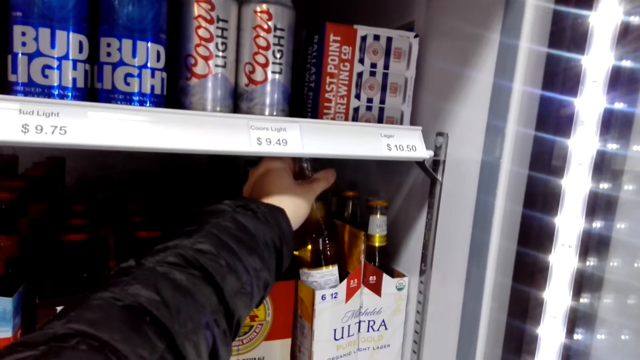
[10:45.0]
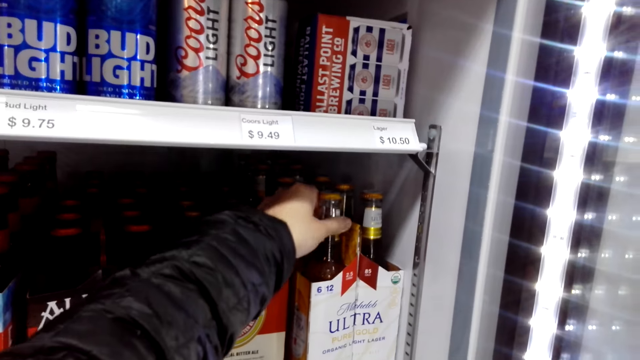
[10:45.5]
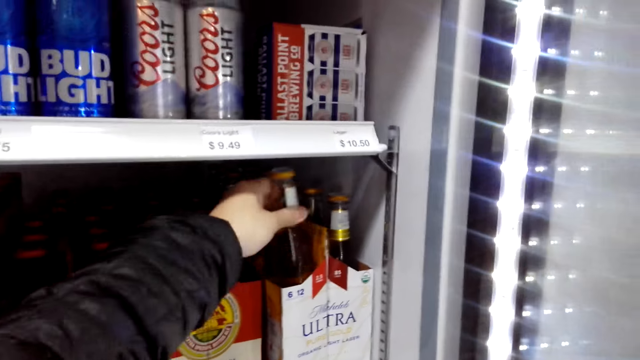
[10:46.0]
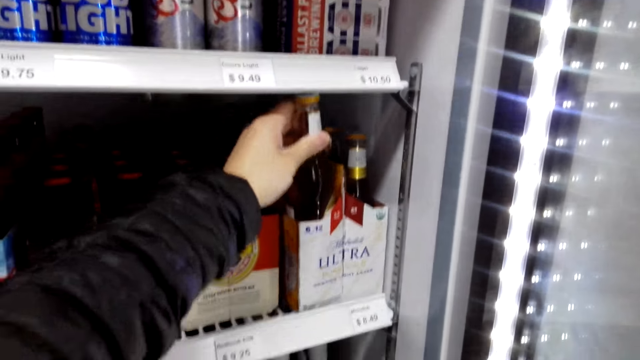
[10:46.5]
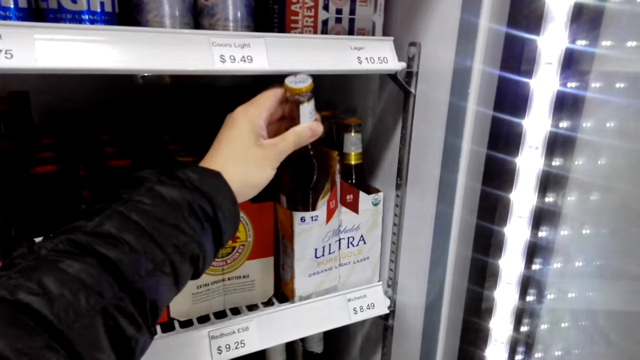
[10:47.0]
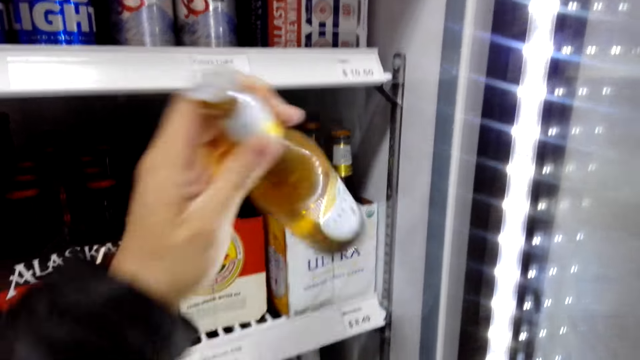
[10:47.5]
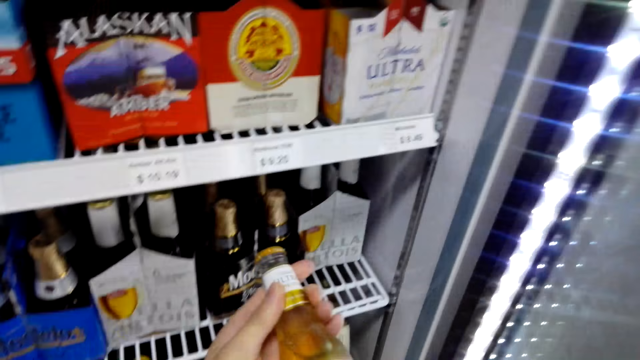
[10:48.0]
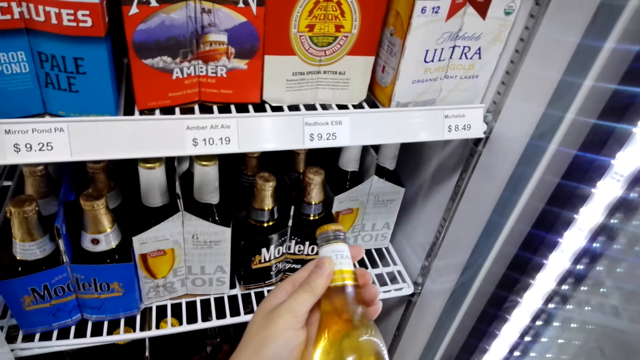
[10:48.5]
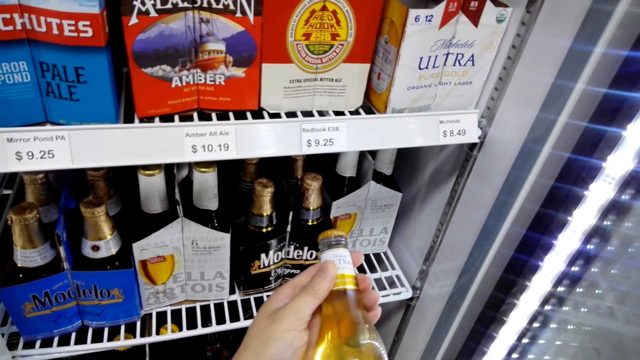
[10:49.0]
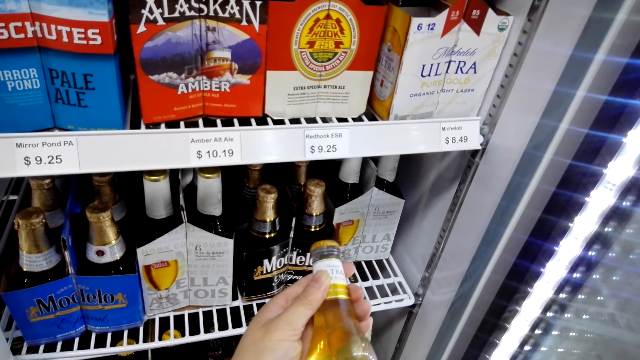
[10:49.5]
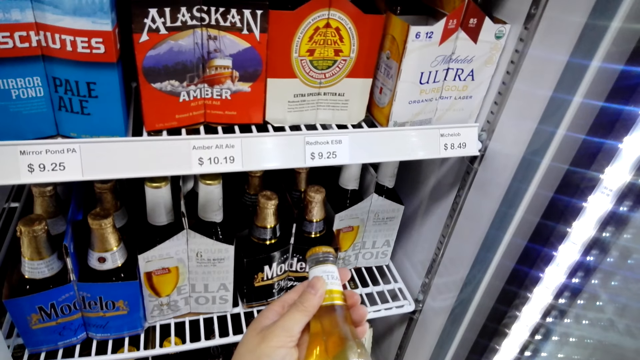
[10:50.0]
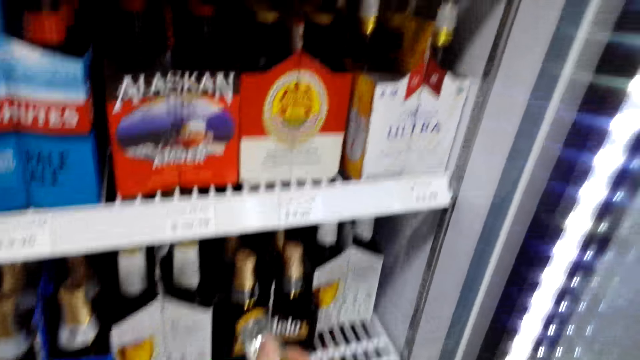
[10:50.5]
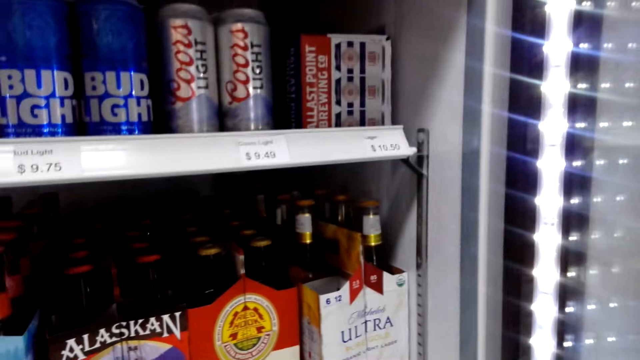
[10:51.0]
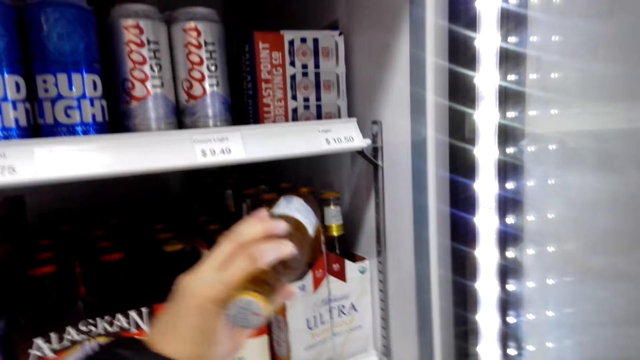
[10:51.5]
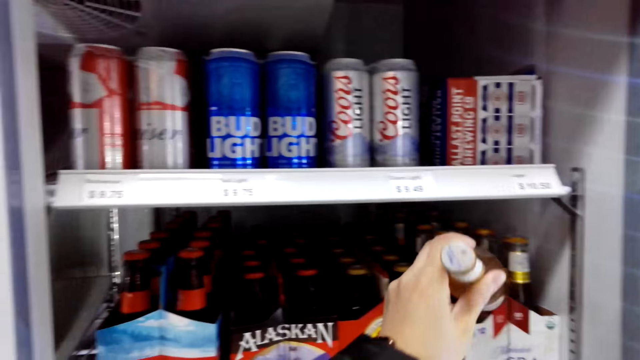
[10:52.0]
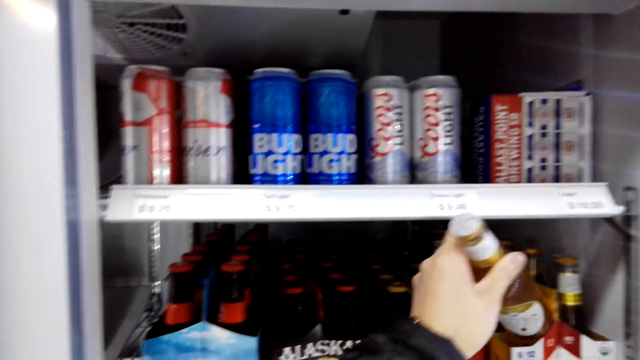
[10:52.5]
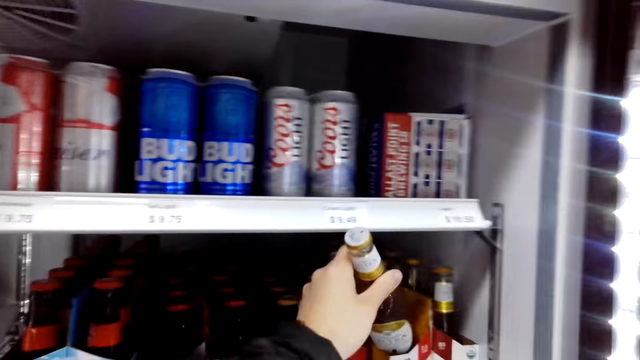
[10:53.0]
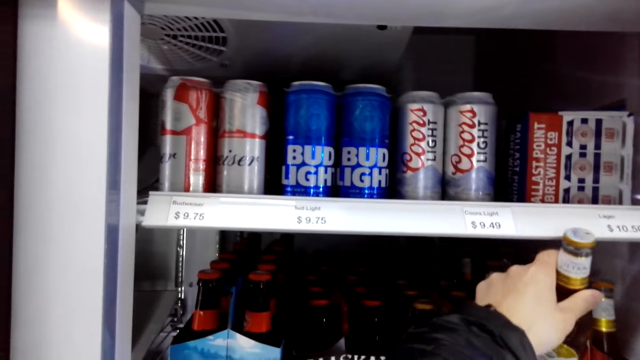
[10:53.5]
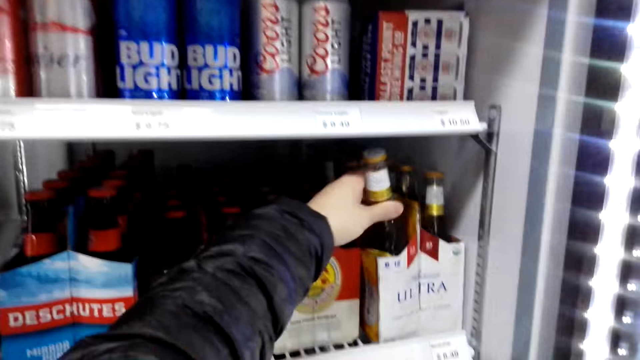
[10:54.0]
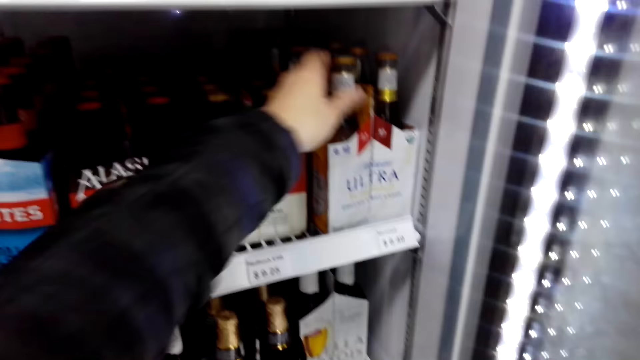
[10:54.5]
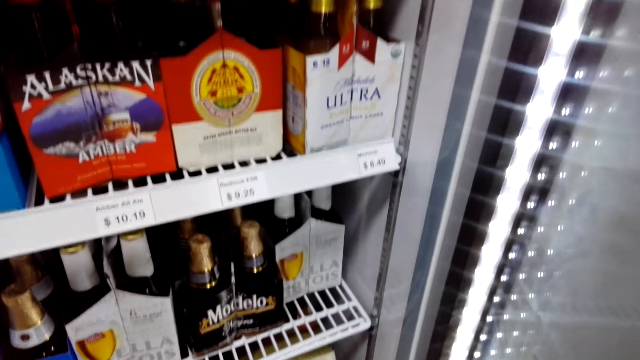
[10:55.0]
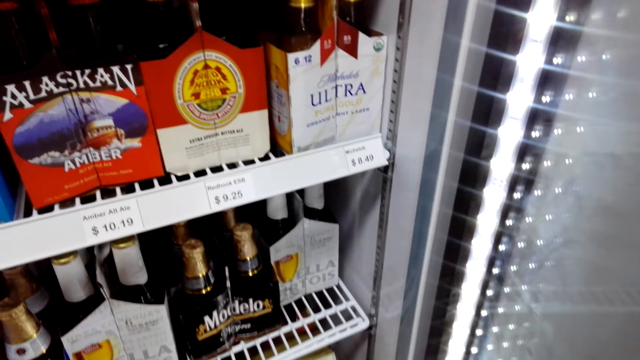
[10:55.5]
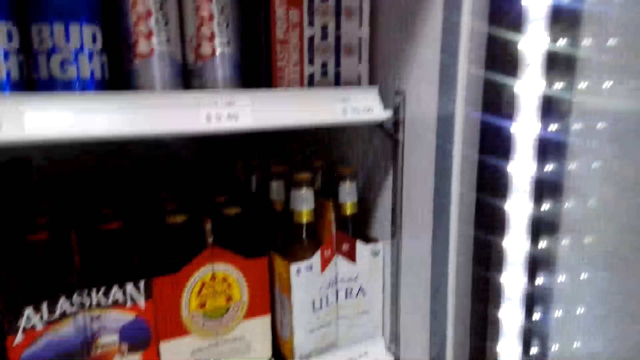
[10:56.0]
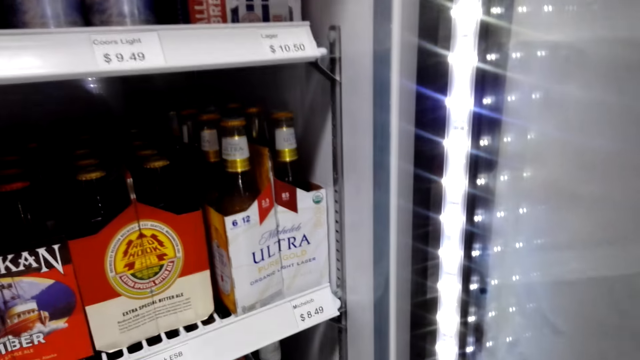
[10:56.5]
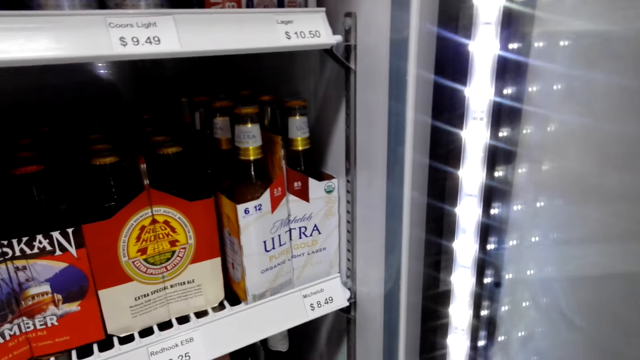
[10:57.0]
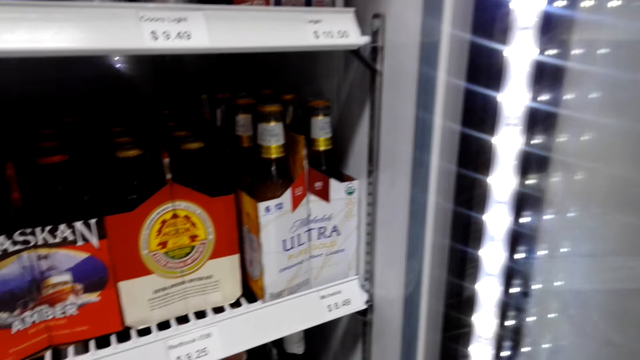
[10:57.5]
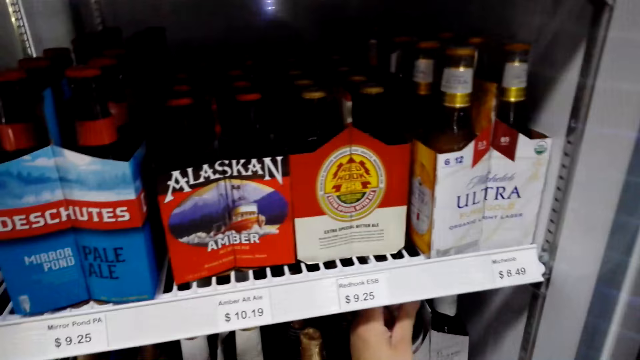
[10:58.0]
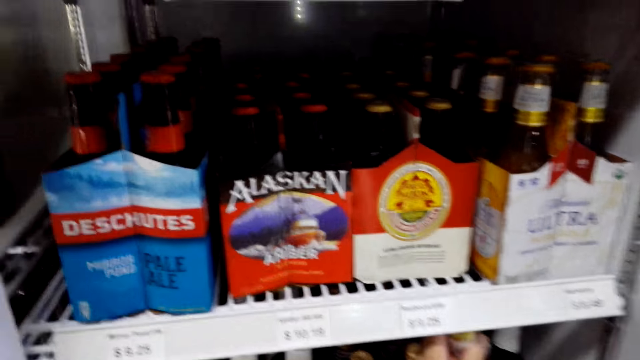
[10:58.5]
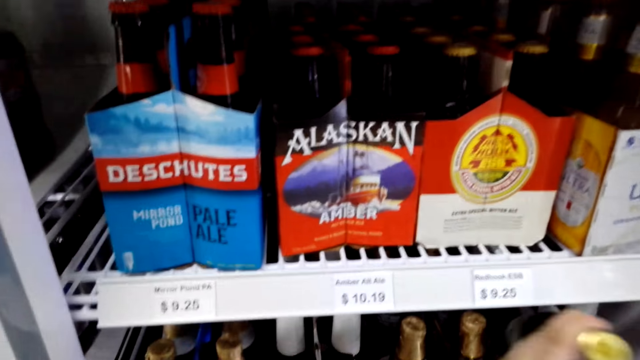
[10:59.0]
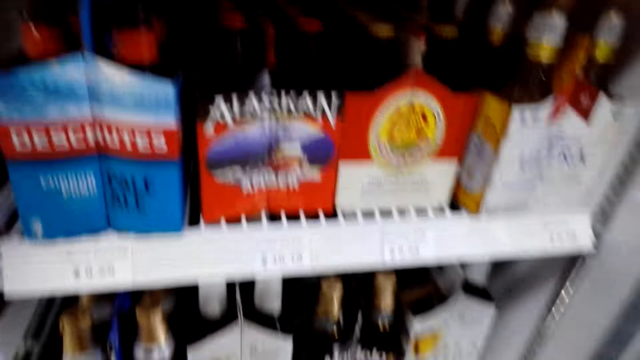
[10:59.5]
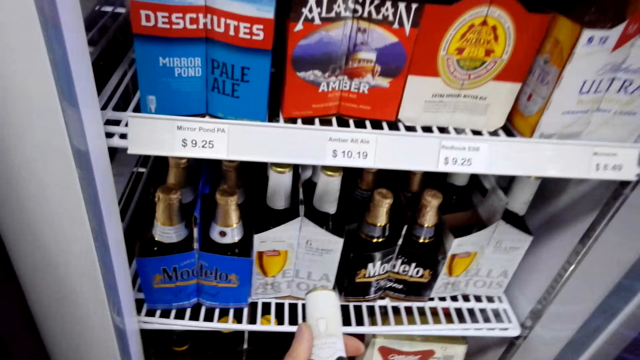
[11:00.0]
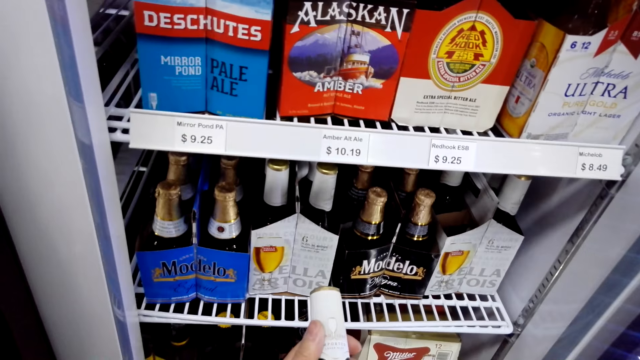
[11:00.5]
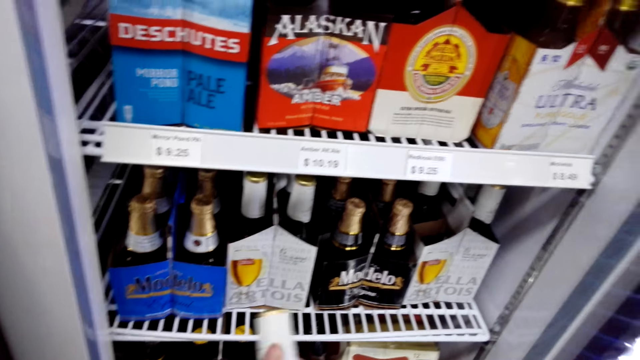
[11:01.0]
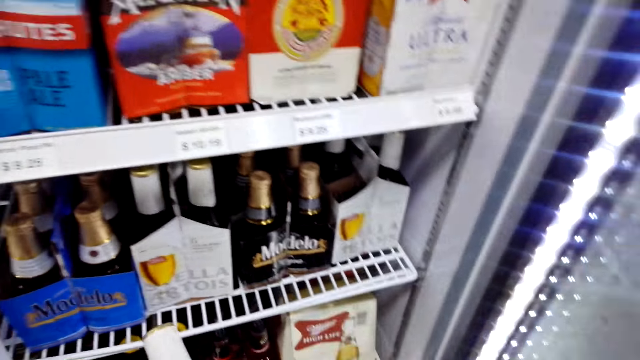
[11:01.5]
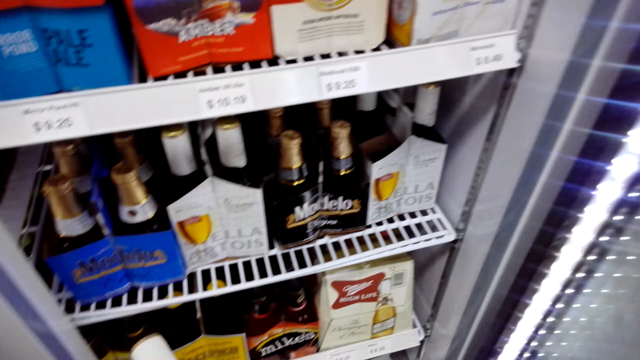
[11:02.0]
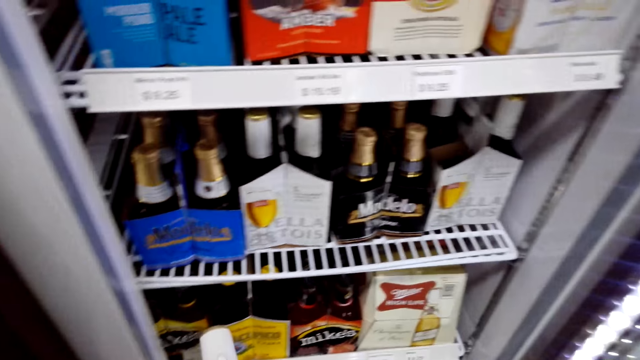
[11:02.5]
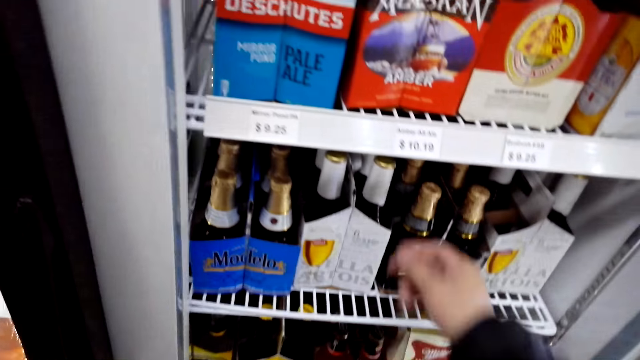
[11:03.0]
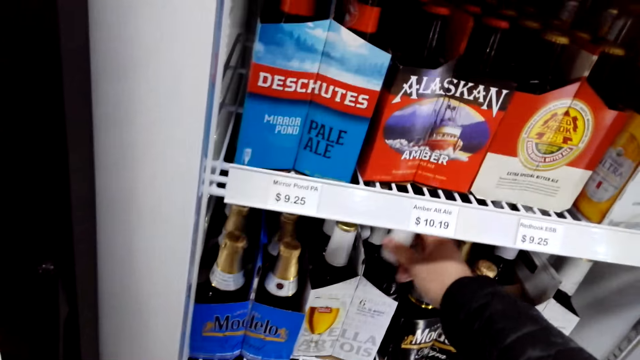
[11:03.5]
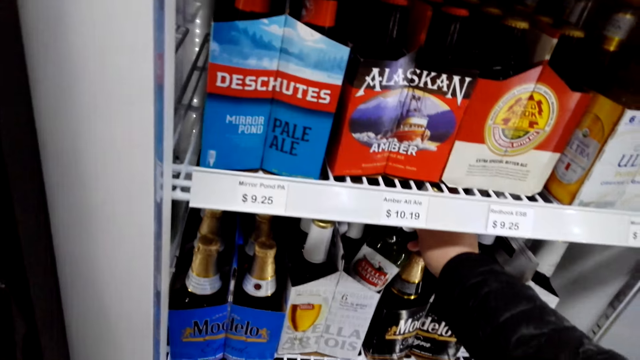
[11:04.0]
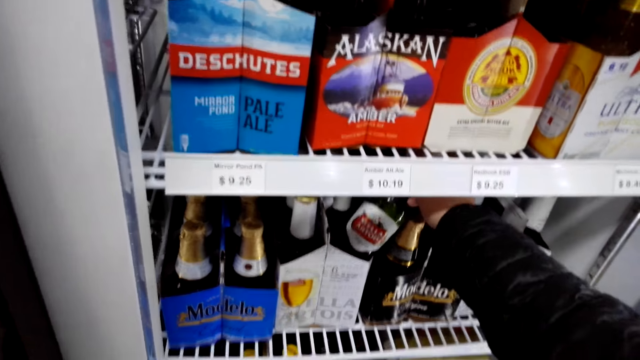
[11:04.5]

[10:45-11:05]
The camera wearer picks up a bottle of beer. They look at the beer. They put the beer in the fridge. They grab the beer.
